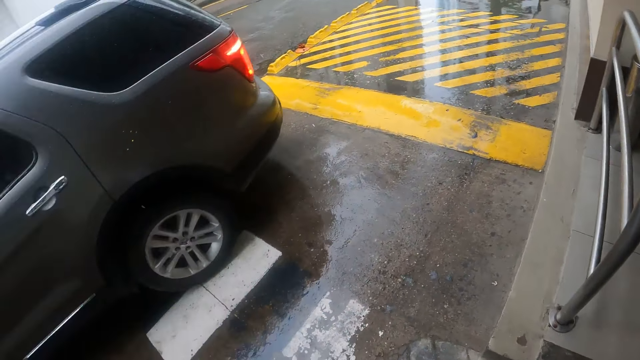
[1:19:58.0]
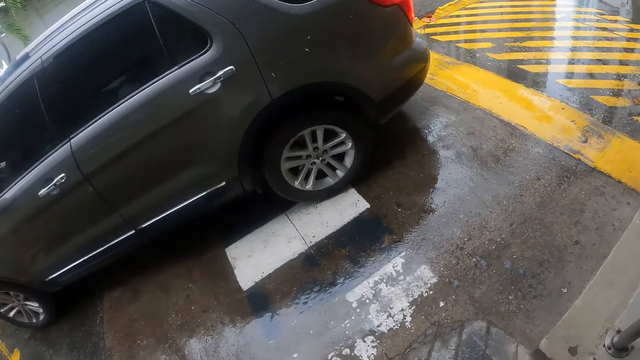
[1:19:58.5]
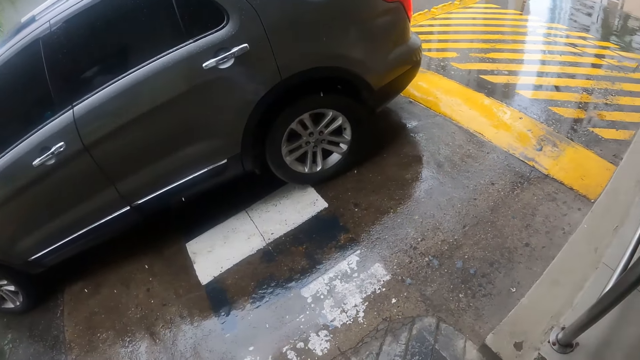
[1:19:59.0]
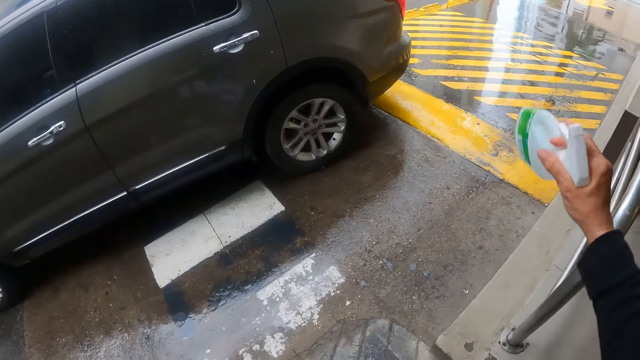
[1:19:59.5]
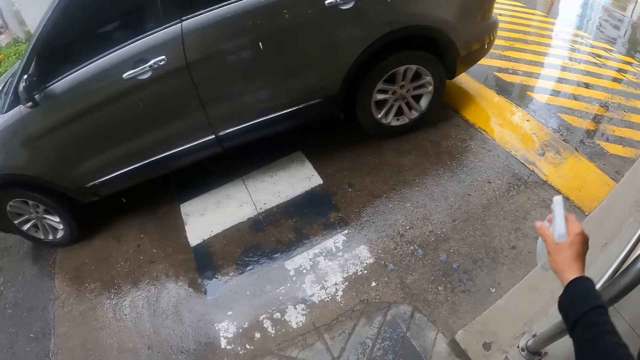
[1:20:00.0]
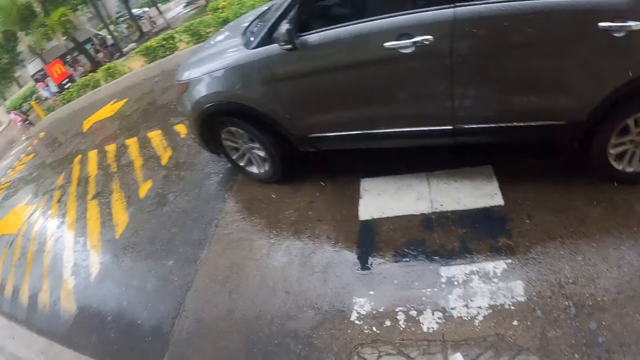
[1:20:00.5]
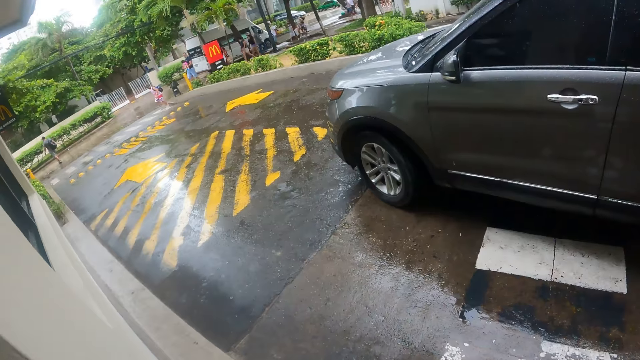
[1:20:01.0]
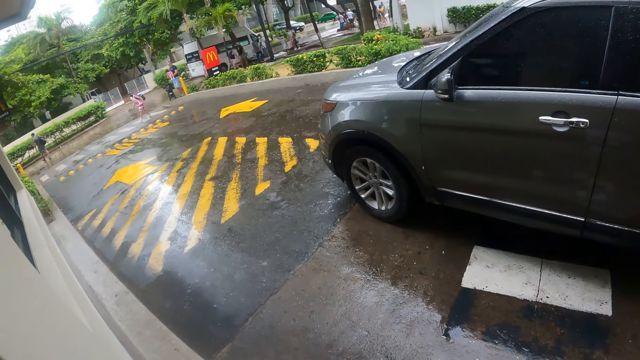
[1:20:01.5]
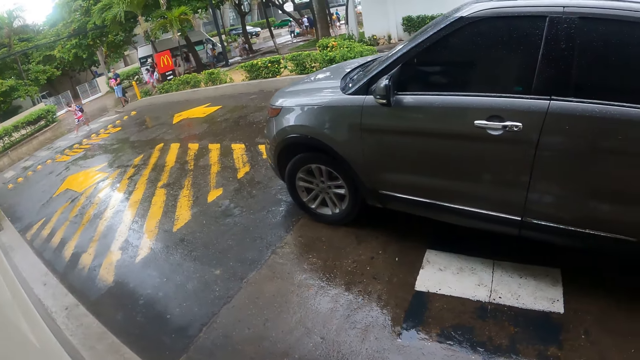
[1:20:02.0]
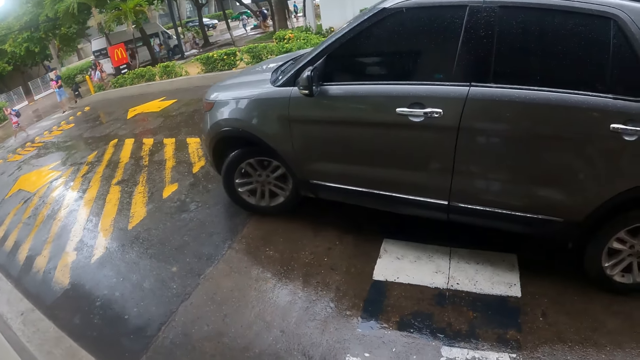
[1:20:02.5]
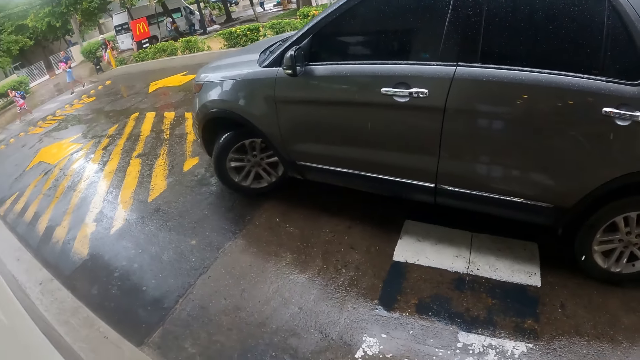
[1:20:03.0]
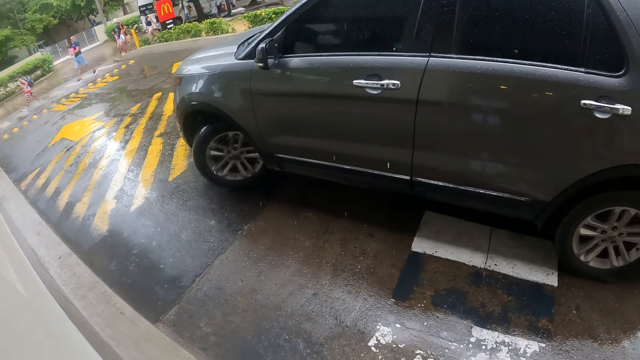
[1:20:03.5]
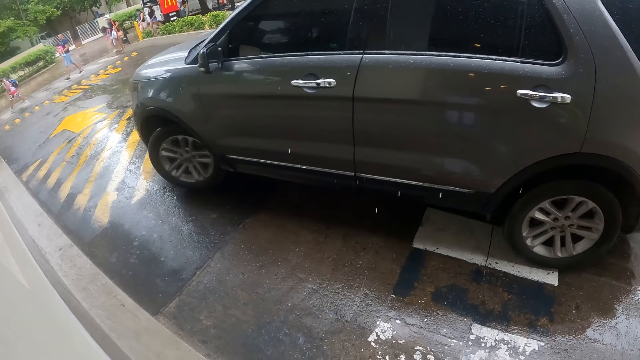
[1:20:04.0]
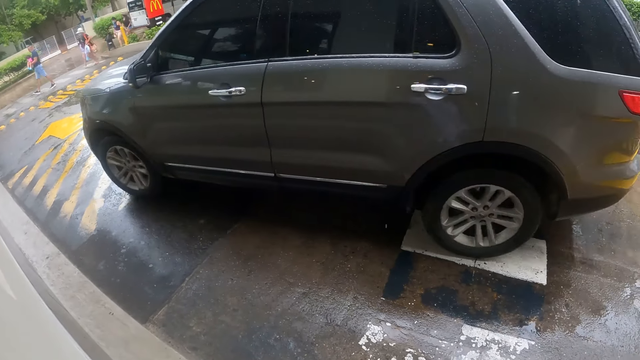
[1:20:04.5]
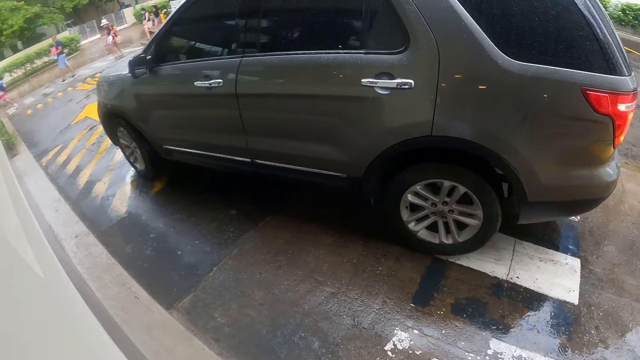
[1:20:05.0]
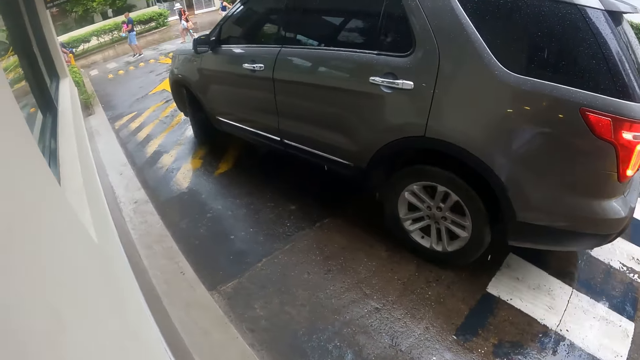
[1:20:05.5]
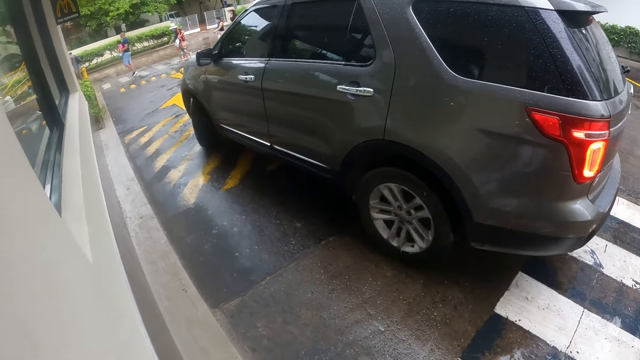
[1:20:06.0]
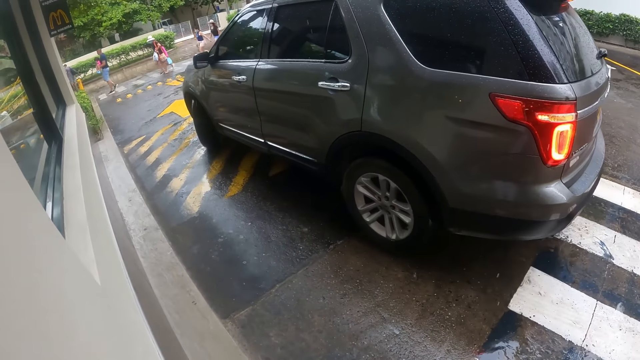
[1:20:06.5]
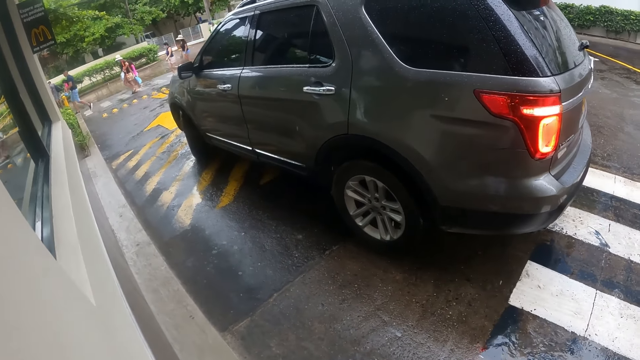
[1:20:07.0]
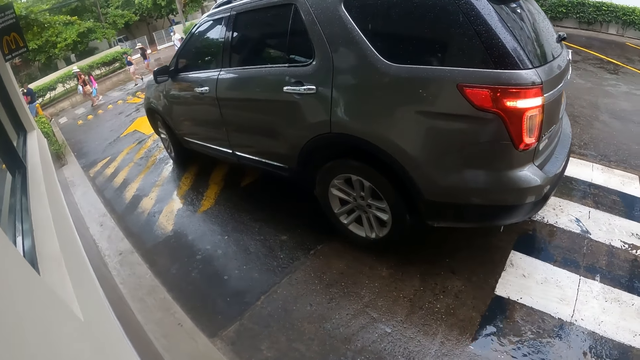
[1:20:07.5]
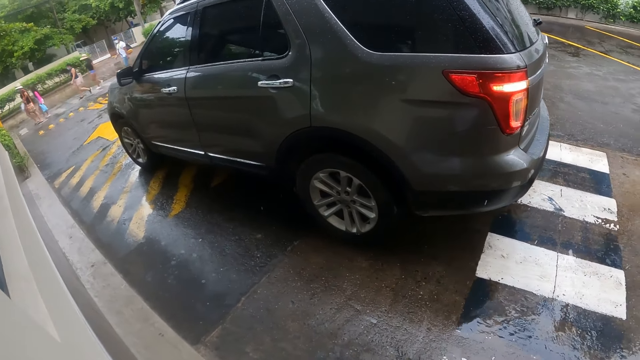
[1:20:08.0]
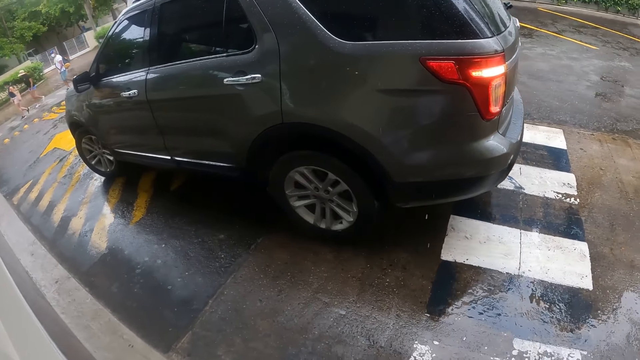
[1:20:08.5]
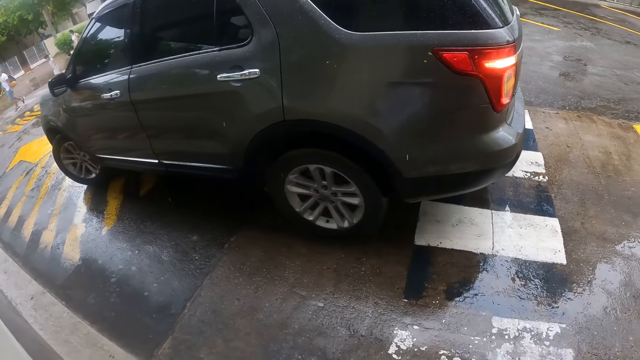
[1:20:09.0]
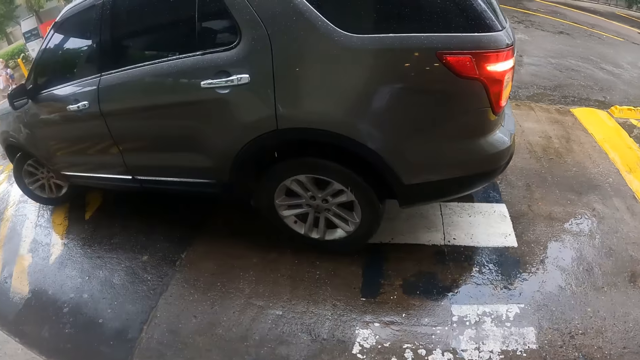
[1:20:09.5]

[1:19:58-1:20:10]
The camera wearer looks at the car. A man moves the bottle. The camera wearer looks at the car.

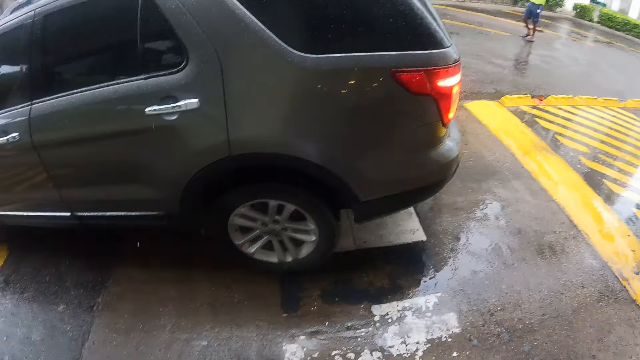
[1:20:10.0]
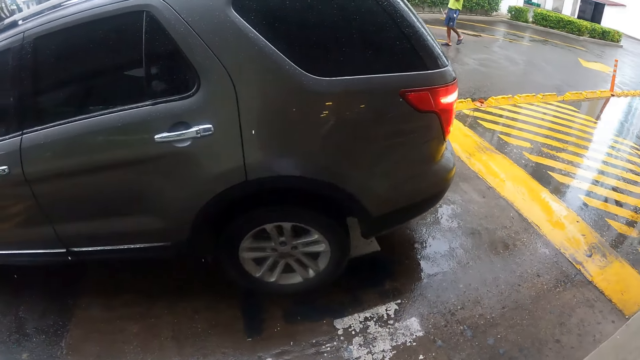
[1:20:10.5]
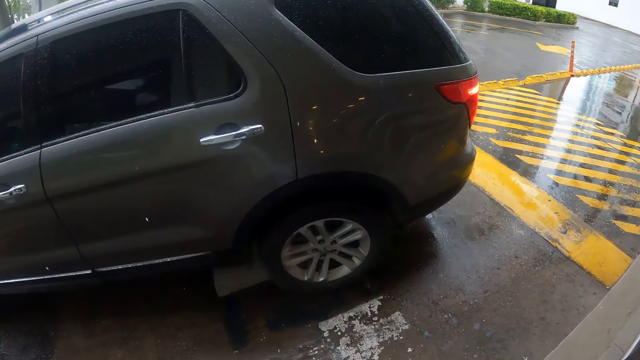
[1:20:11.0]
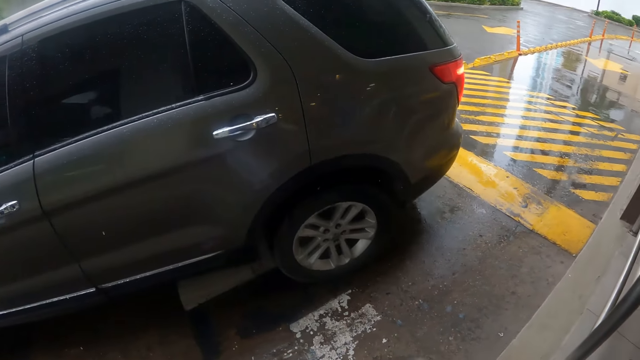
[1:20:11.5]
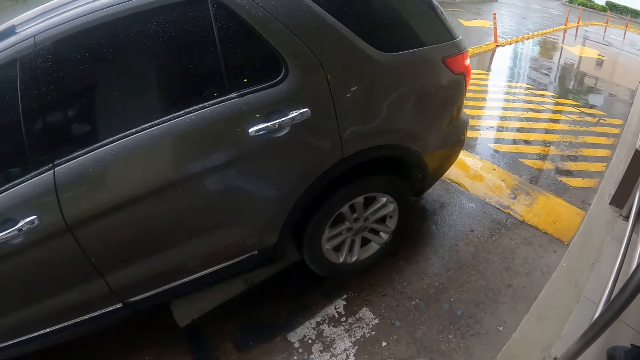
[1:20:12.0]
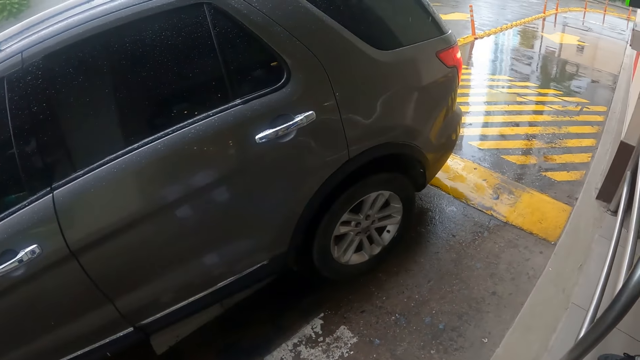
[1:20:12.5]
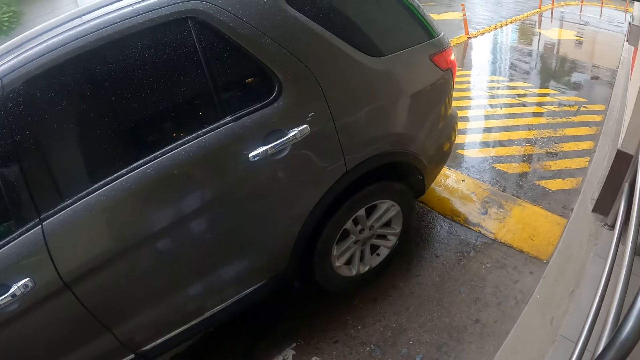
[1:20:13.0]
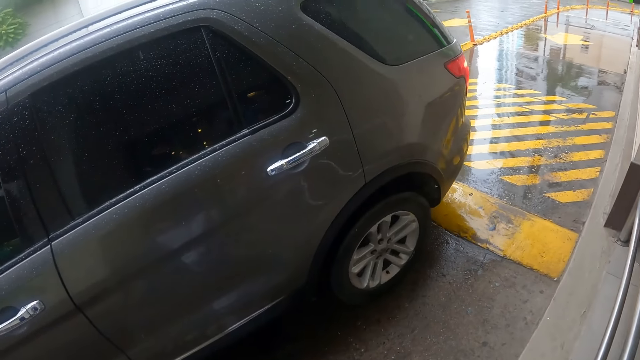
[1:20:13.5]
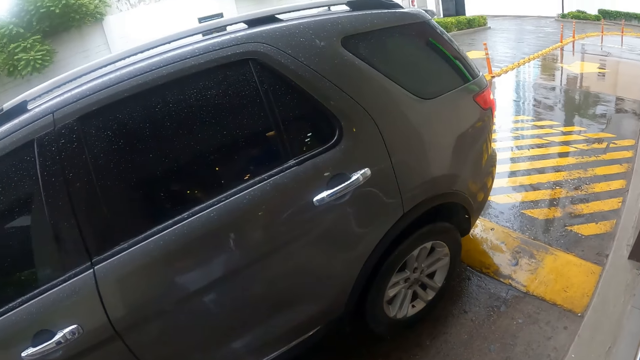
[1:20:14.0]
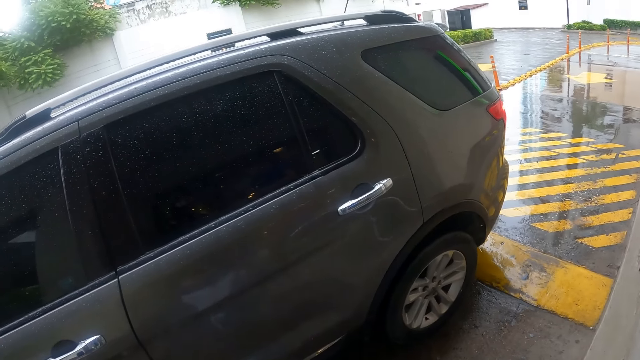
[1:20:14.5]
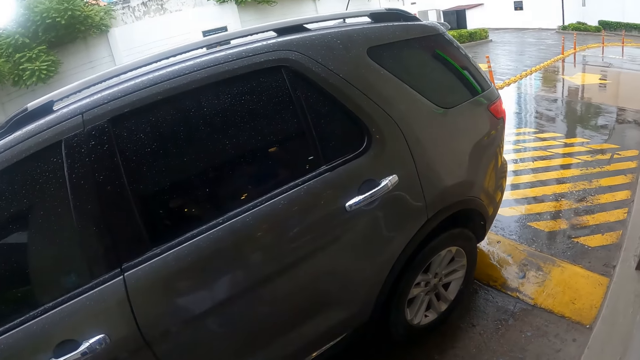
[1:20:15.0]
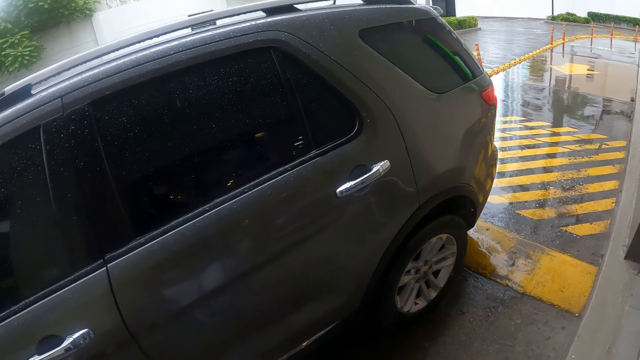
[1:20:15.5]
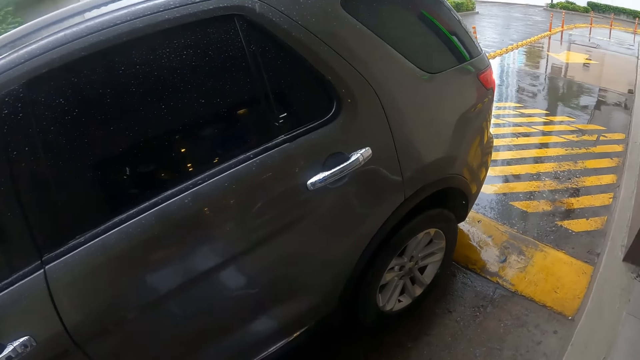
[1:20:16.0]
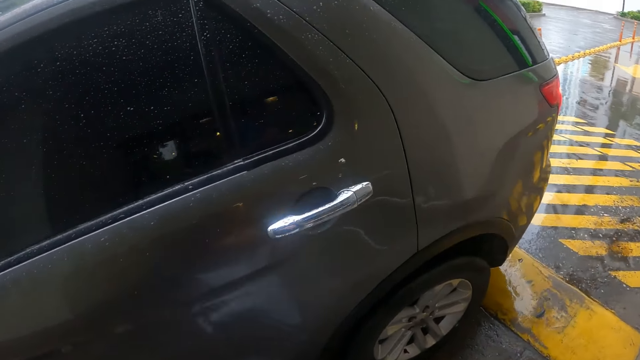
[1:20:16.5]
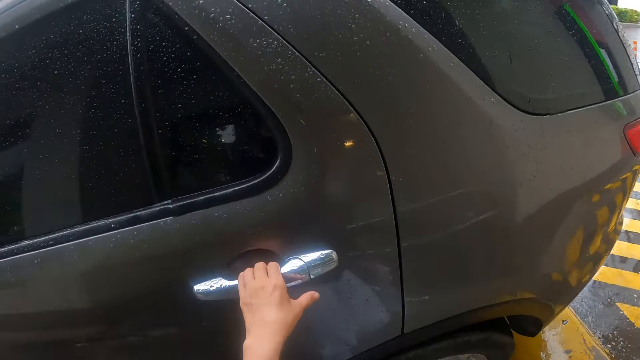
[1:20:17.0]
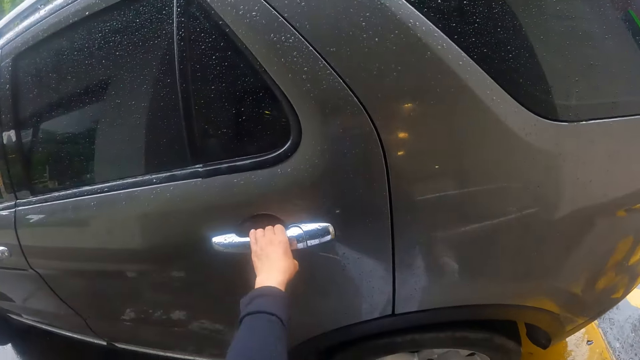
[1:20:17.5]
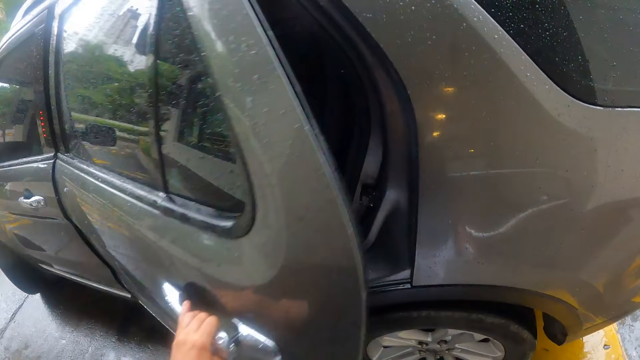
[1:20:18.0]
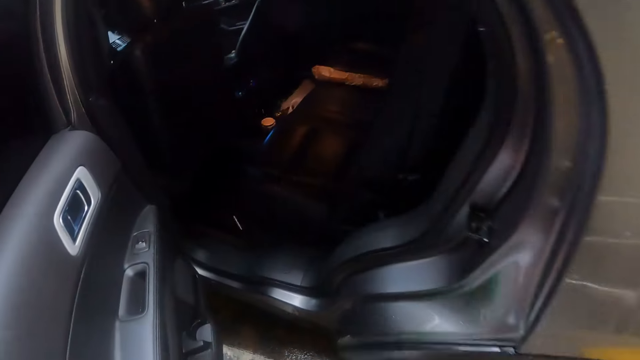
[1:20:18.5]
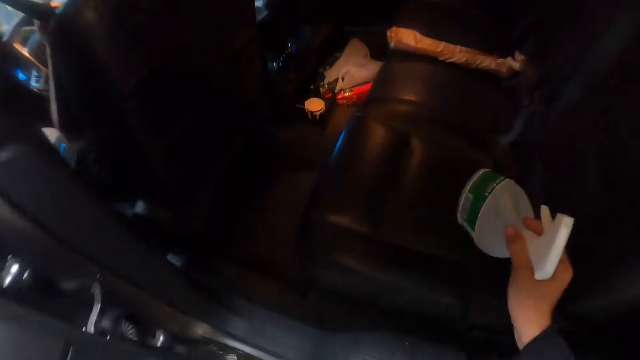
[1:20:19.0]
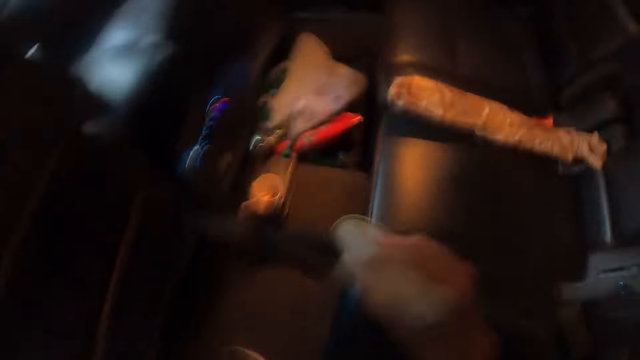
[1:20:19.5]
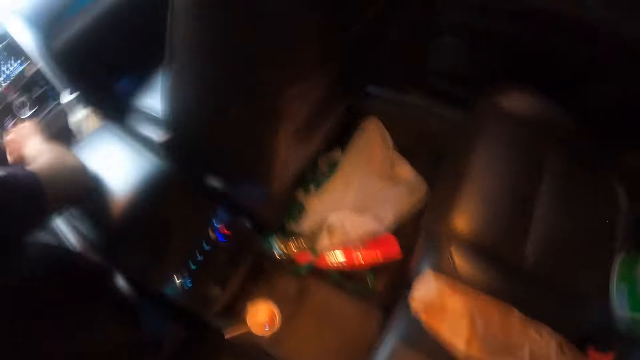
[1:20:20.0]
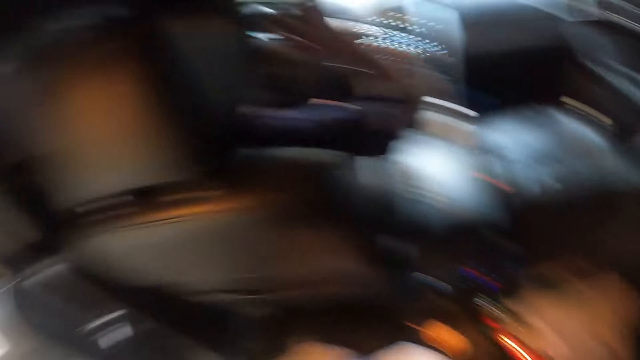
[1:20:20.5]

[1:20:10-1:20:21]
The camera wearer opens the car door. They sit on the car seat. They move in the car.
